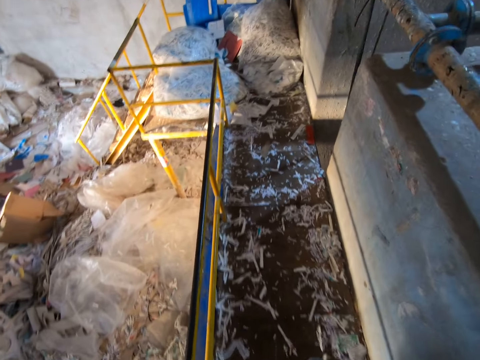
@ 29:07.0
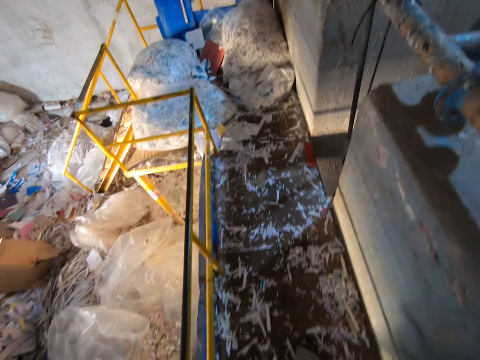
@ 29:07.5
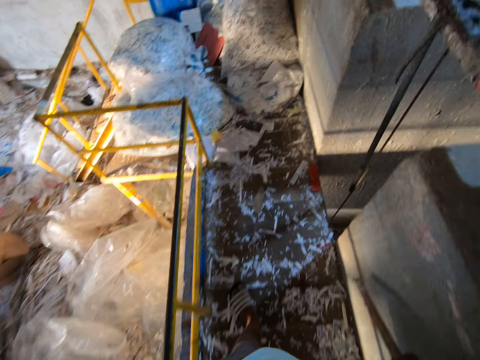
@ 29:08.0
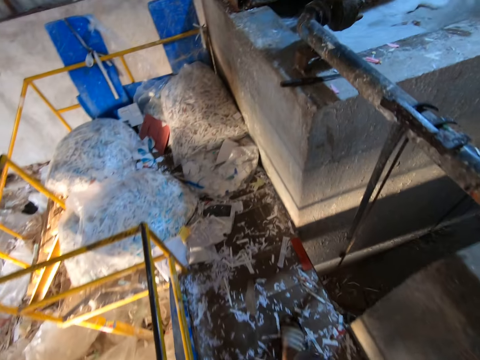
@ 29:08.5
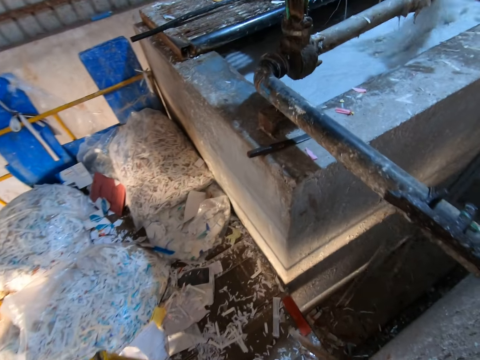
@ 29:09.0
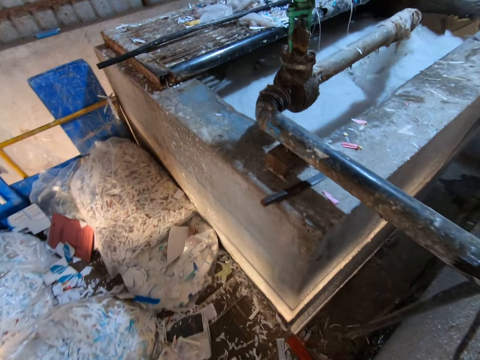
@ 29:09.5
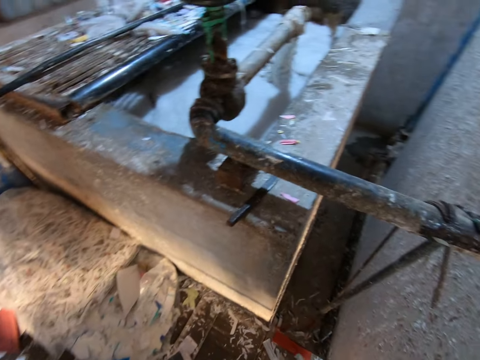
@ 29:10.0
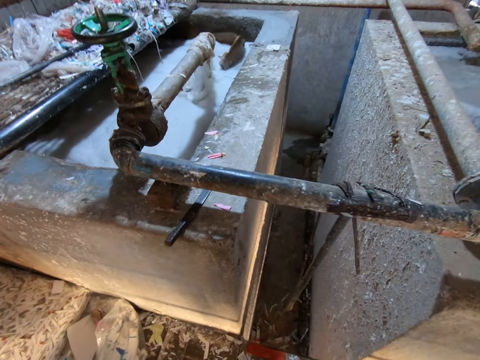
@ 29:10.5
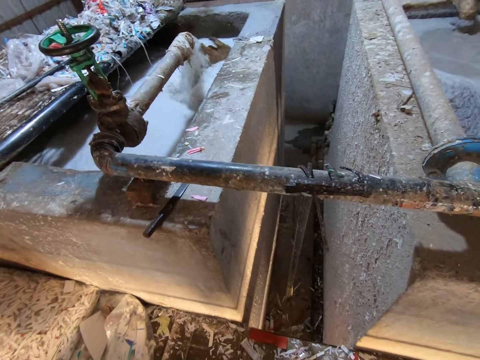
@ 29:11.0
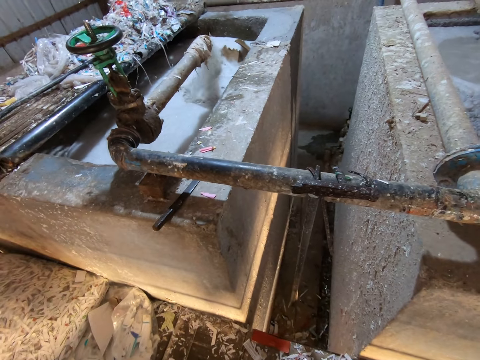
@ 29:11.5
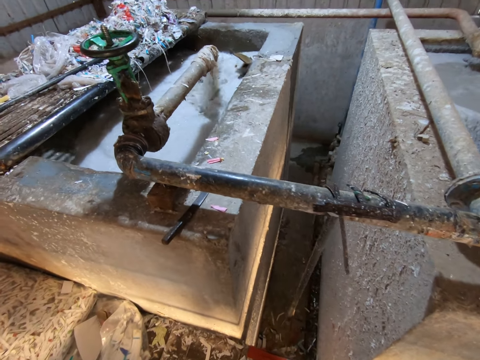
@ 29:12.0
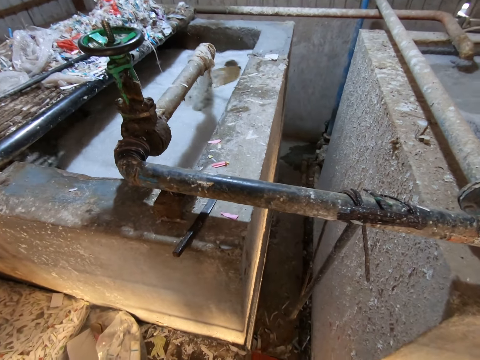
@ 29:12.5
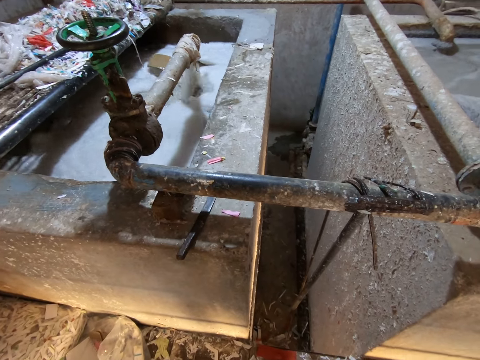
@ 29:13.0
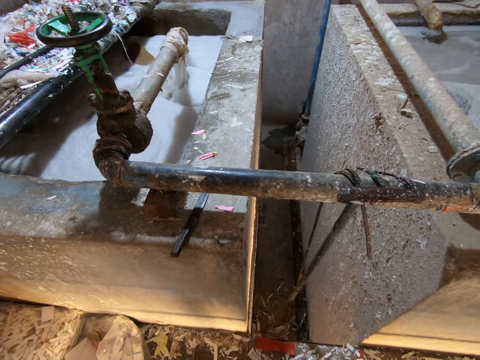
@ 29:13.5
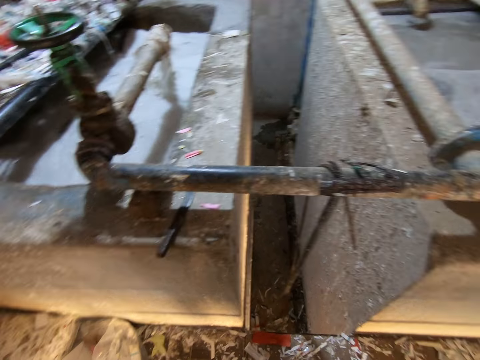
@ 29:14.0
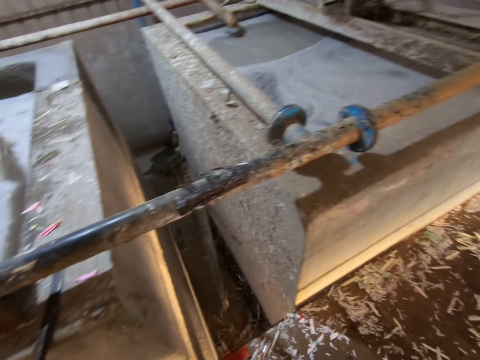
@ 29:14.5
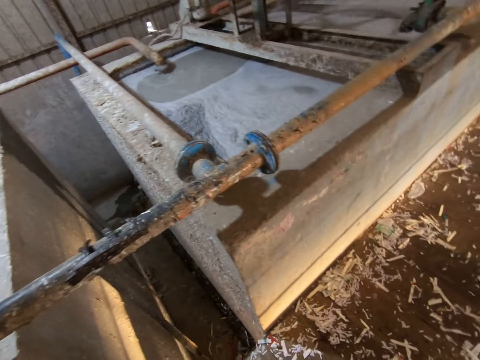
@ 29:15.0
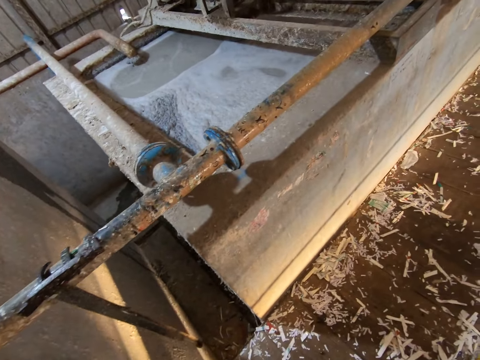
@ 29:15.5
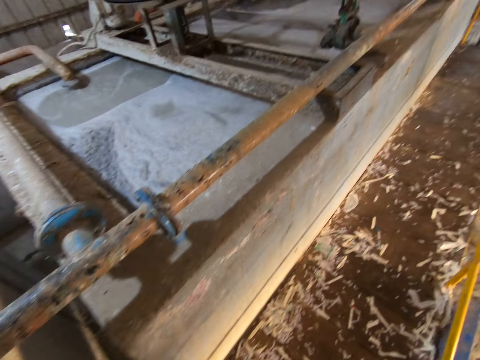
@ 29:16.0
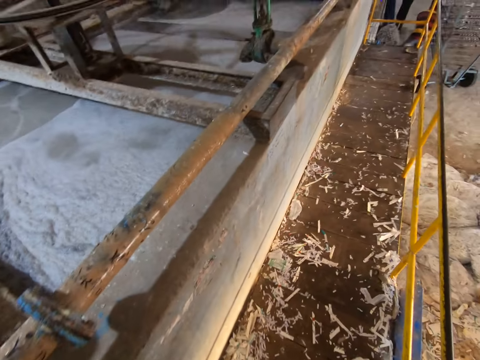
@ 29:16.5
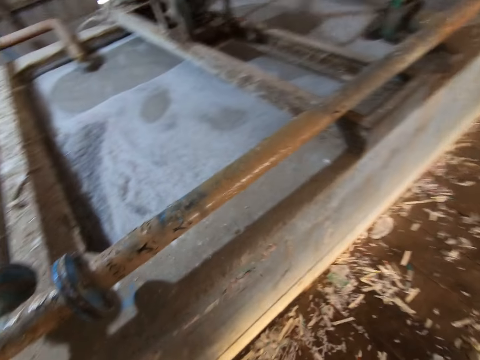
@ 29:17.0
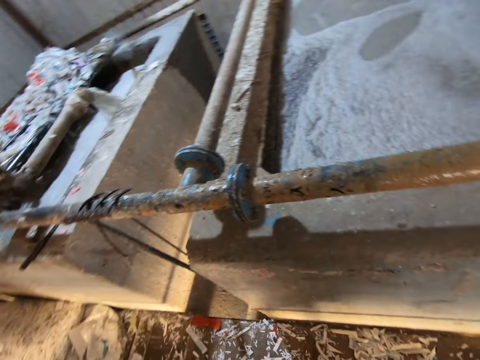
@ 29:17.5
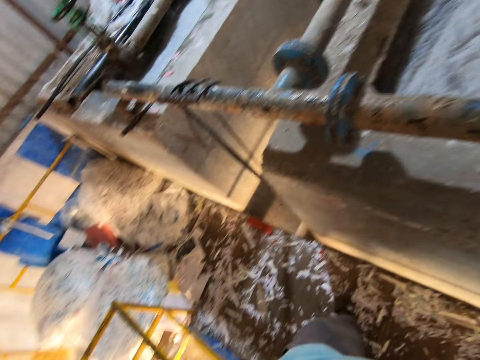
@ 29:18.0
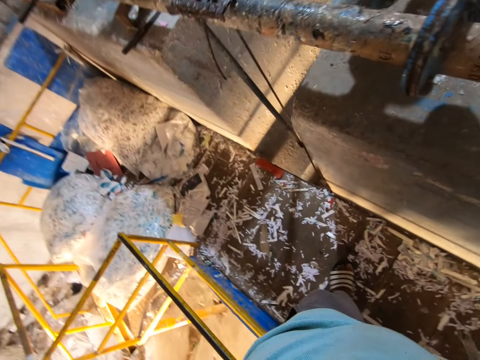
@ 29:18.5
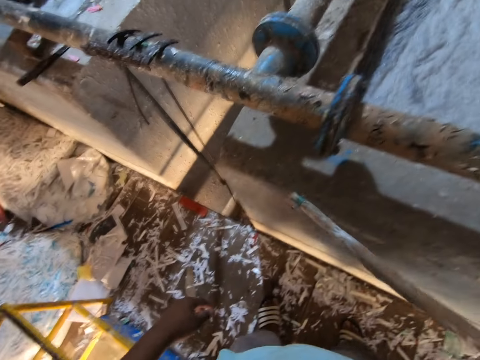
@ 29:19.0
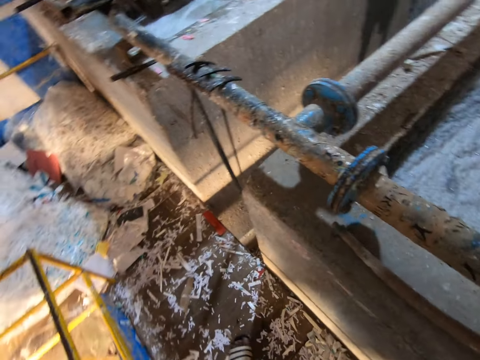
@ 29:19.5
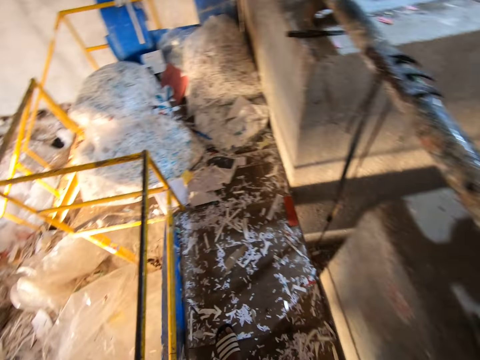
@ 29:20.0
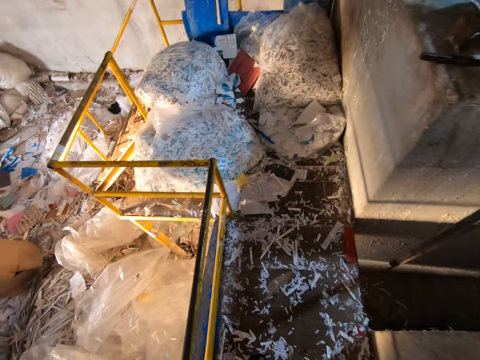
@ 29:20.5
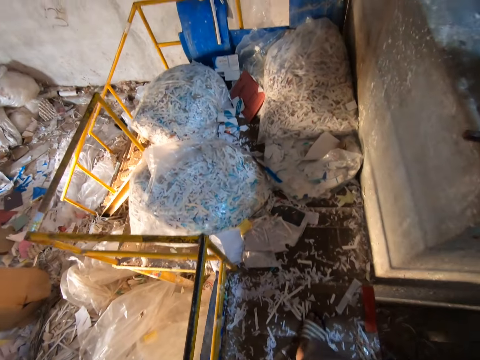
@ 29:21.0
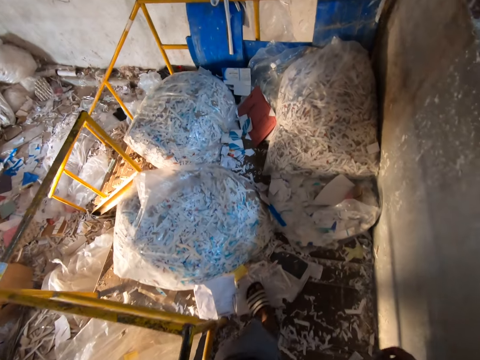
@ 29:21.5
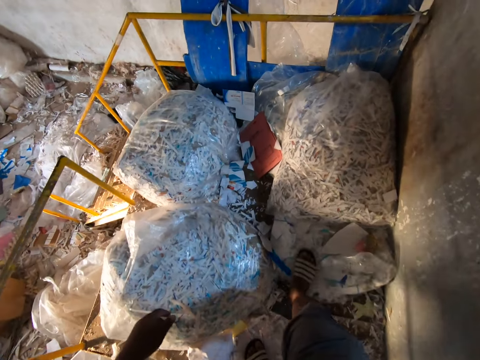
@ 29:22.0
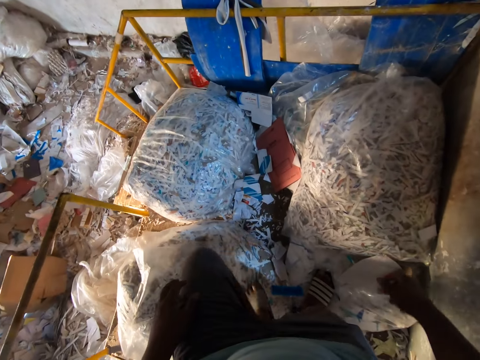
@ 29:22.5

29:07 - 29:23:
The camera wearer looks around. He turns around. He places the stick in his right hand on the pond slab. He walks around the factory.

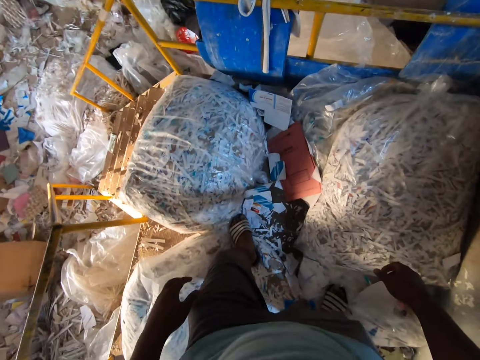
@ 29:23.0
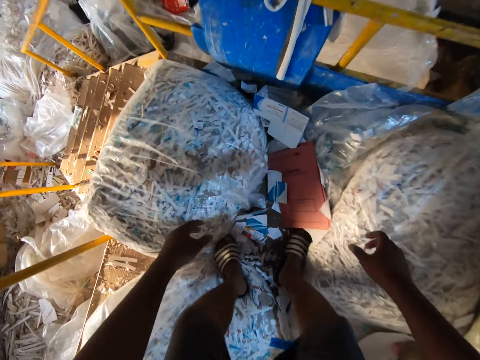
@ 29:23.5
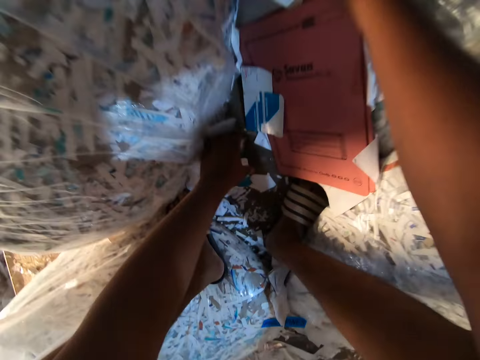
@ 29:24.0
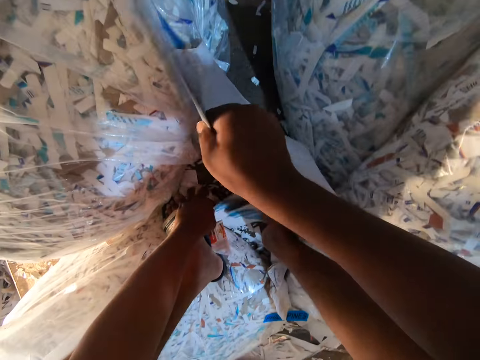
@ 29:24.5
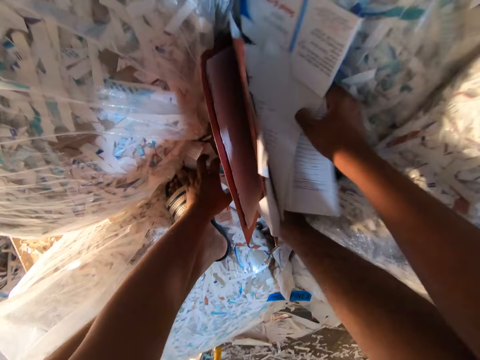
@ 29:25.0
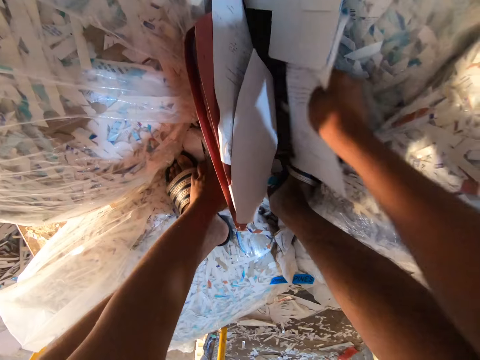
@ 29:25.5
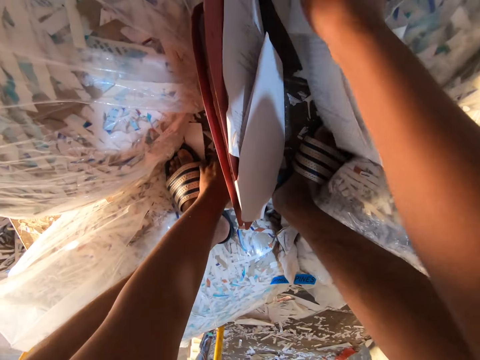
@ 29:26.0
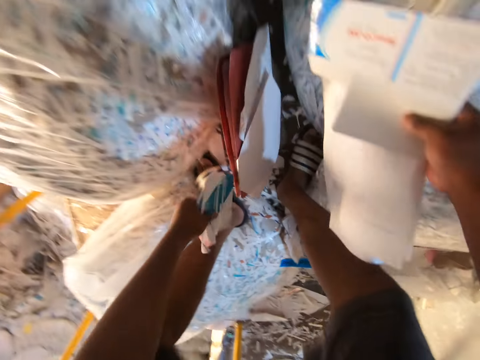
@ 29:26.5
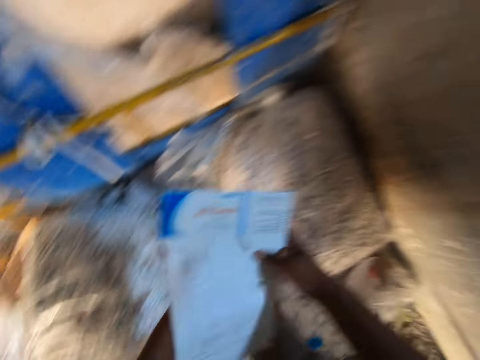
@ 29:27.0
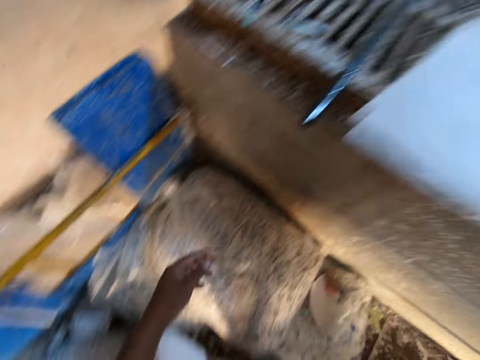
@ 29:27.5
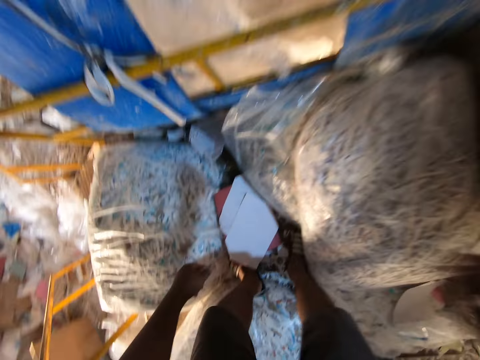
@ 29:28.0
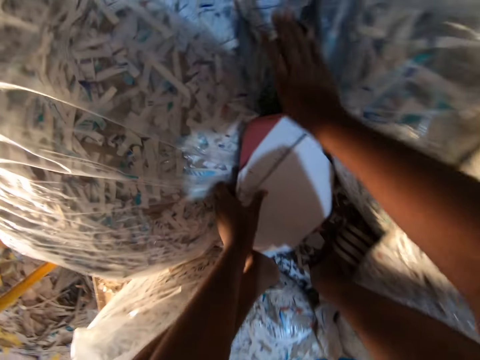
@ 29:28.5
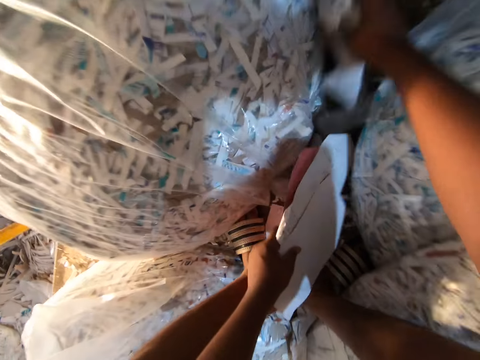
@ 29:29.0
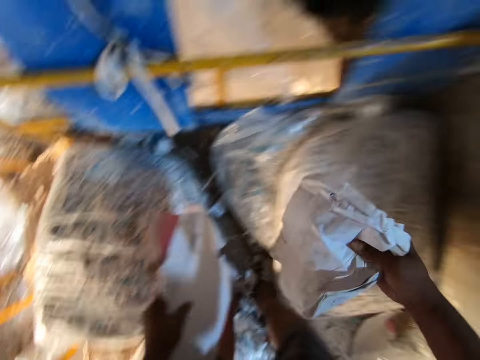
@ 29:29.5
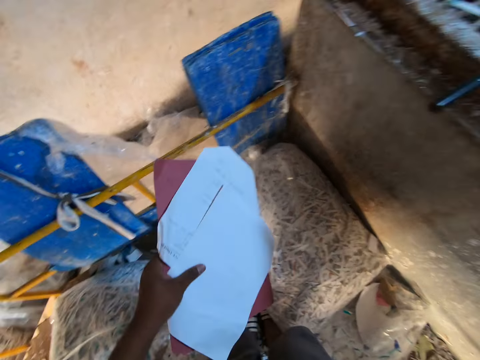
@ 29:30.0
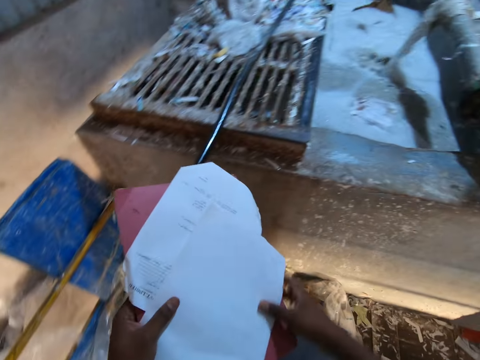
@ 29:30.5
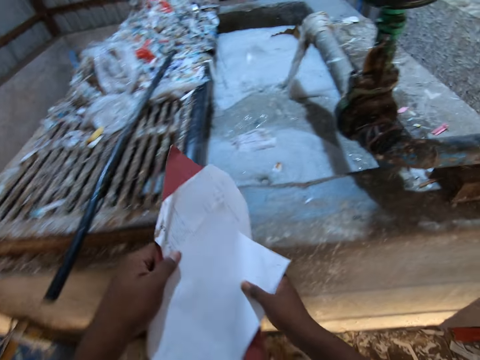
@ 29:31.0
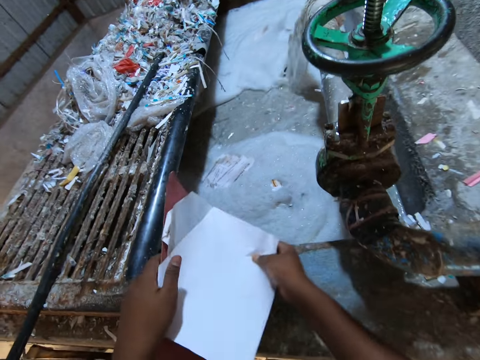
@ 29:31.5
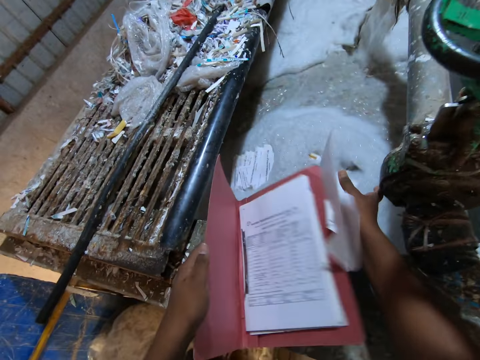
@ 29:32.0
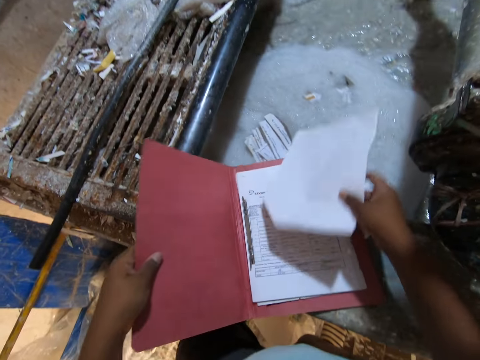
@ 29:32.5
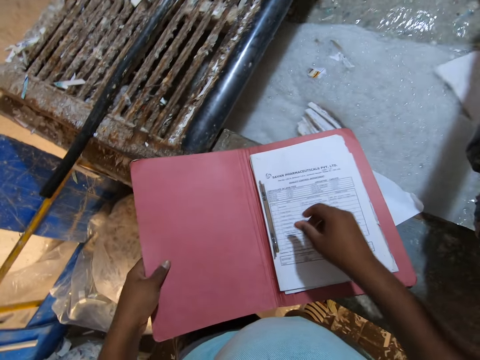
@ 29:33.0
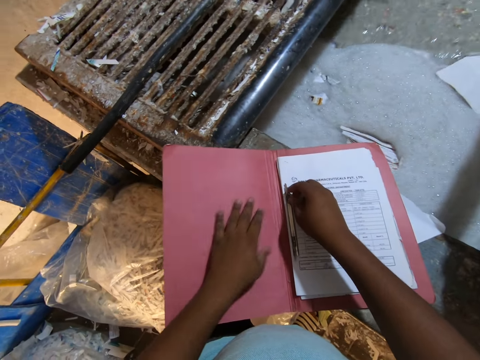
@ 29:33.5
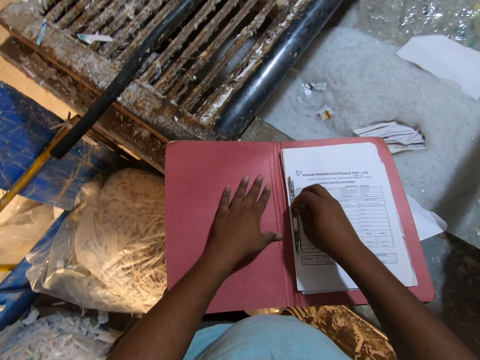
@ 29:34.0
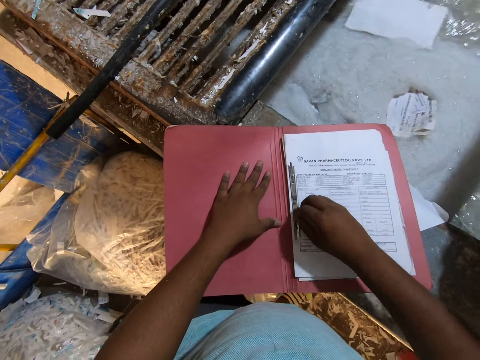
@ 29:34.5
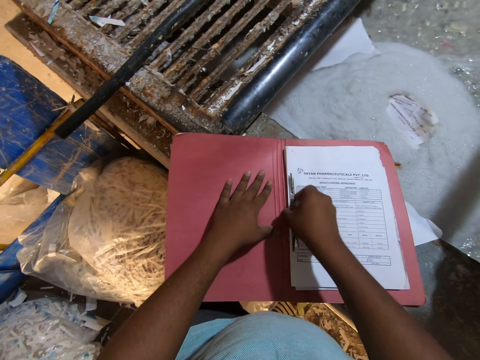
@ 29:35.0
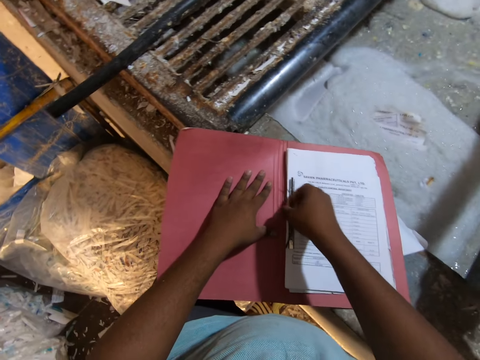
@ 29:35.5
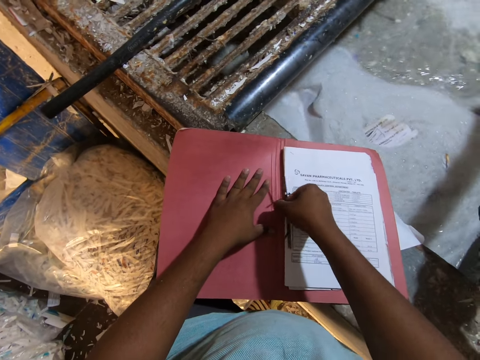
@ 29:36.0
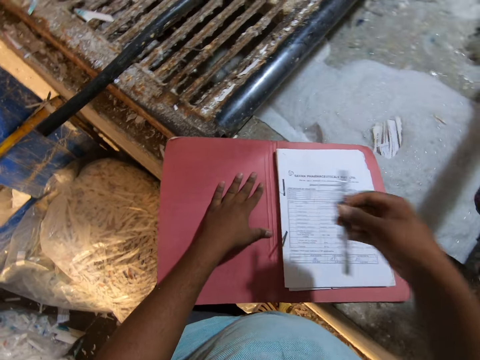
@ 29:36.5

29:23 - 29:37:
The camera wearer takes some papers from the platform with both hands. He passes the papers in his left hand to his right hand and throws the papers in his right hand into the pond. He takes a book from the platform with his left hand and takes some papers from the platform with his right hand. He throws the papers in his right hand into the pond. He holds the book with both hands and places the book in both hands on the pond slab. He throws a paper in his right hand into the pond. He removes a spine binder with his right hand from the book on the pond slab. He places his left hand on the book on the pond slab.
